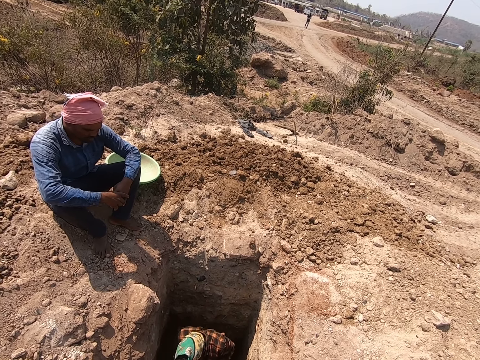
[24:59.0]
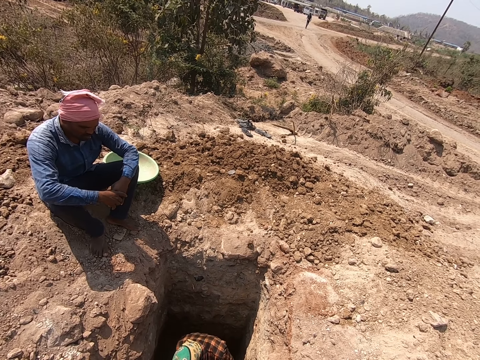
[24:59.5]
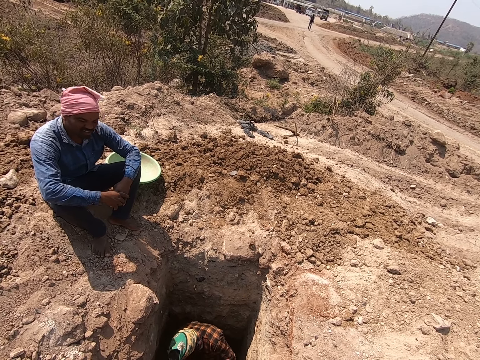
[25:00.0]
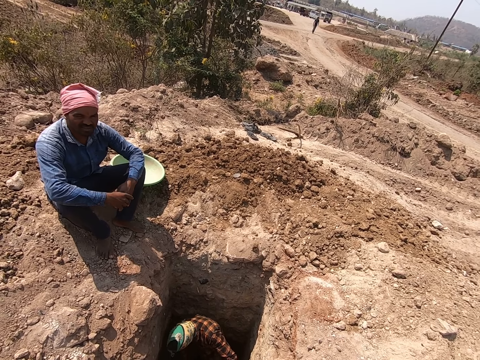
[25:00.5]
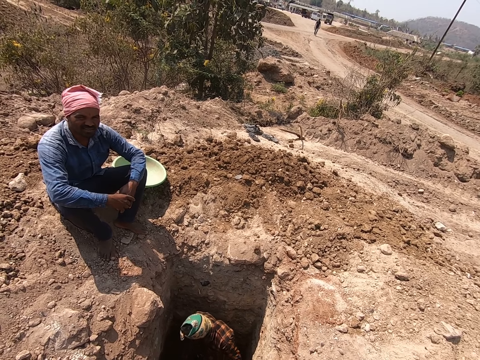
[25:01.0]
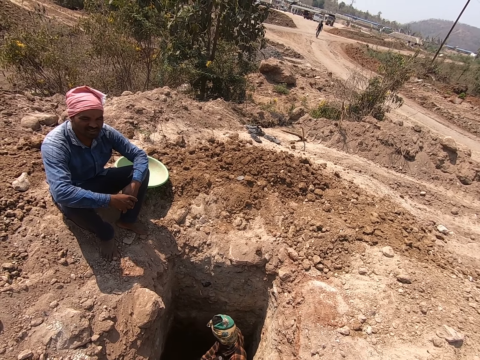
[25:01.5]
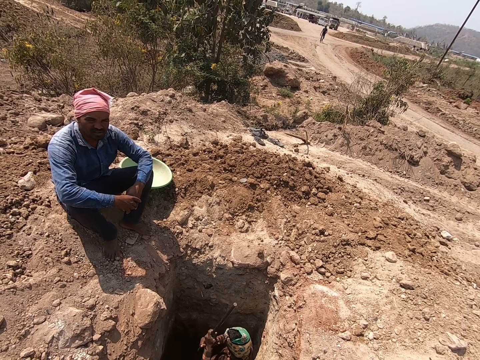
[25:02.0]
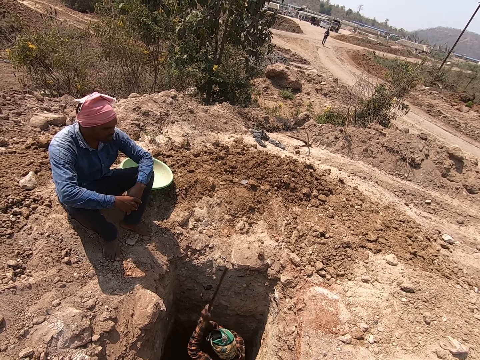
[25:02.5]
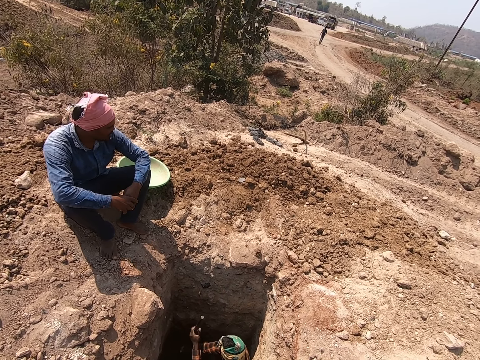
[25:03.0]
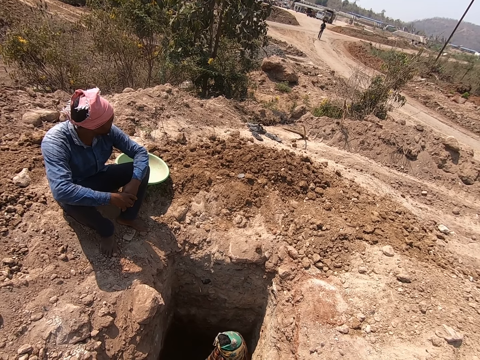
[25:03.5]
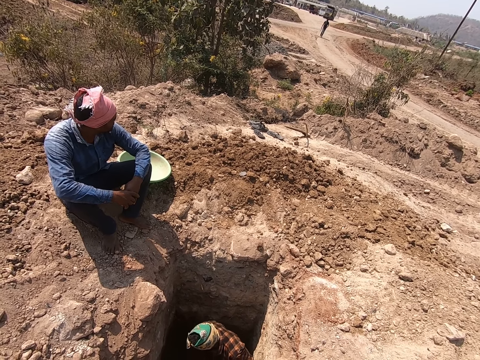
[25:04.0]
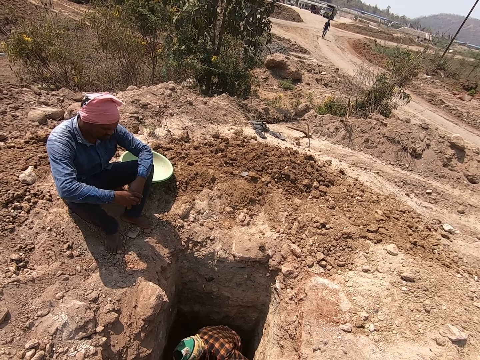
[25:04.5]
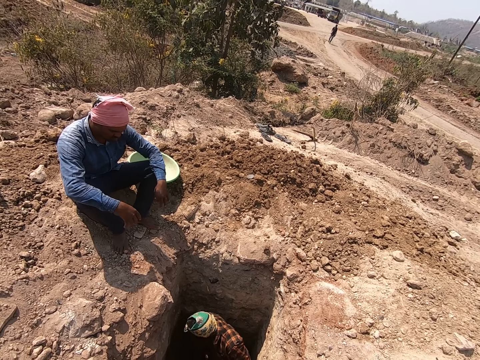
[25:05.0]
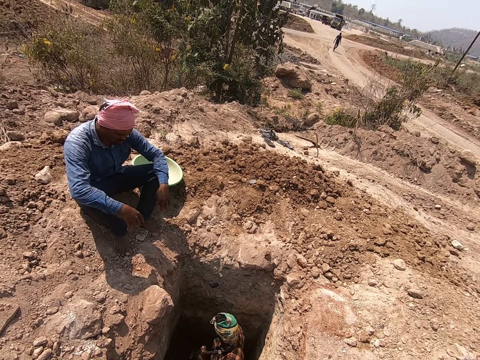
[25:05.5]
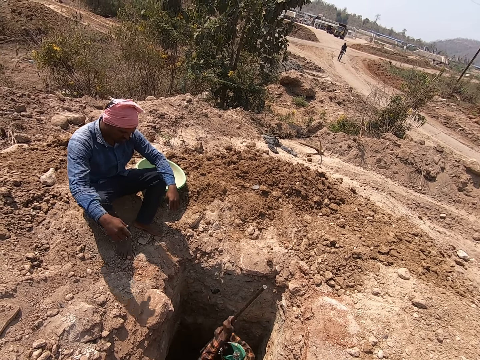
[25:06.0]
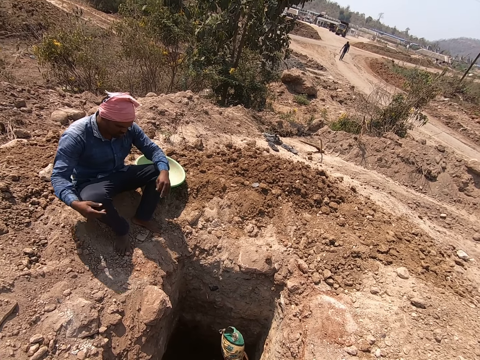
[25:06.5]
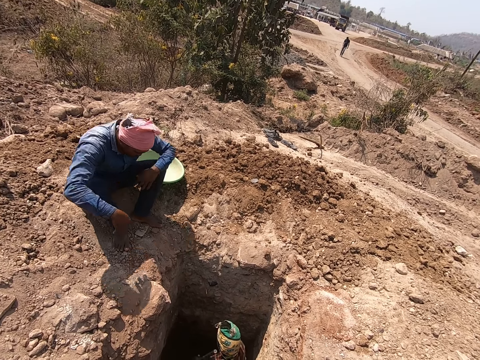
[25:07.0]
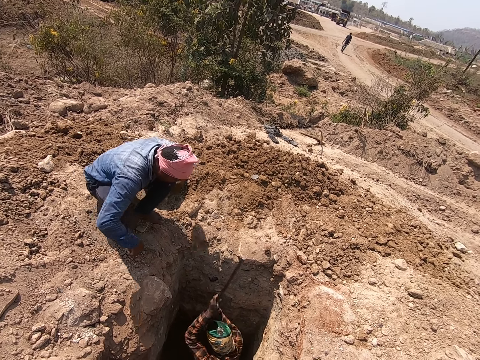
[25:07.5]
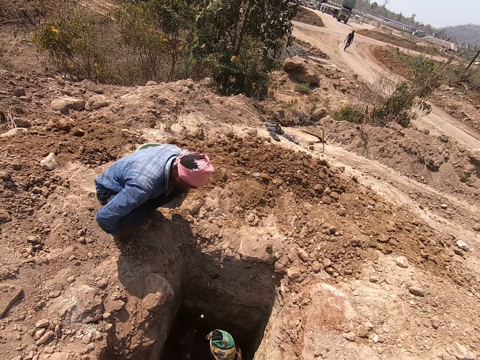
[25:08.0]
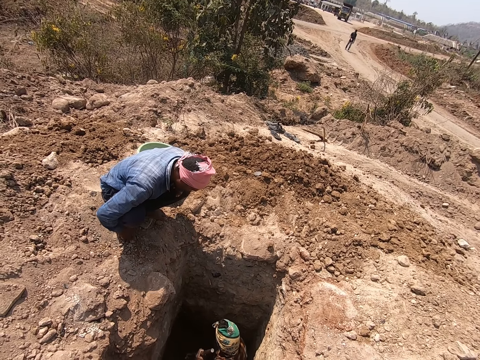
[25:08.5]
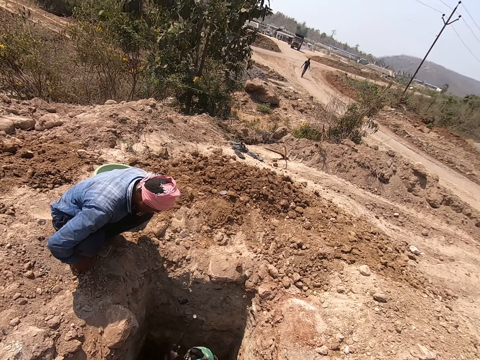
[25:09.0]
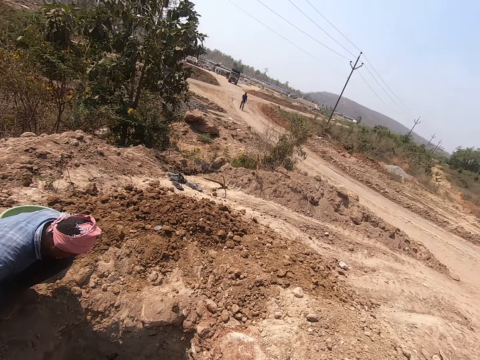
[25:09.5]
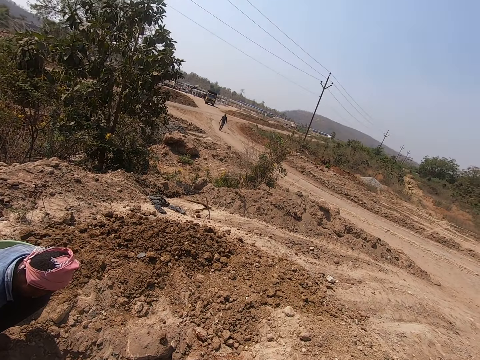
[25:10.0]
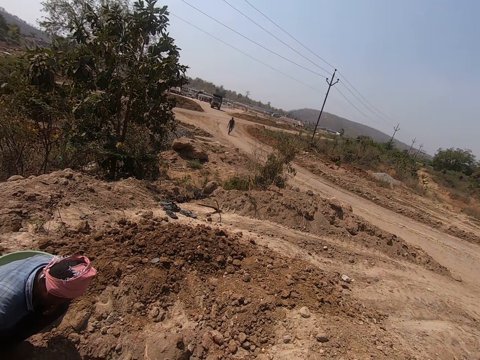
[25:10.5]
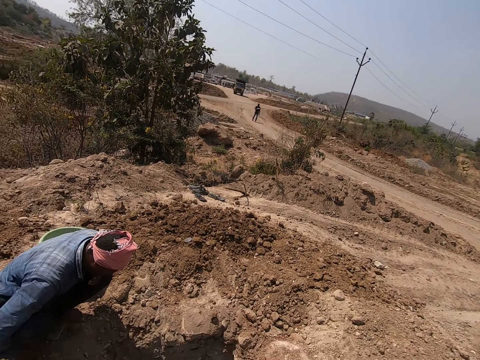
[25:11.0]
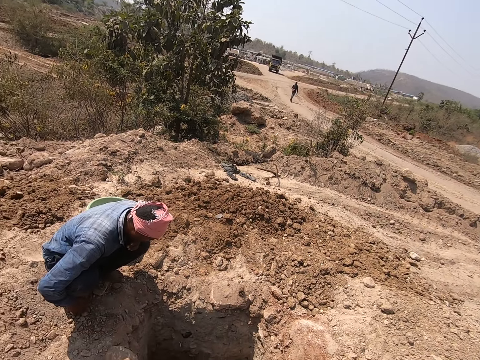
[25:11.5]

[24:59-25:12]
The camera wearer is talking to the others. A person is digging.

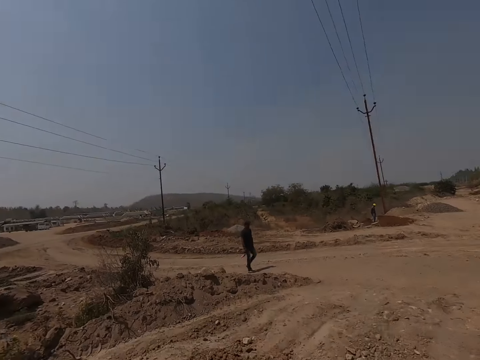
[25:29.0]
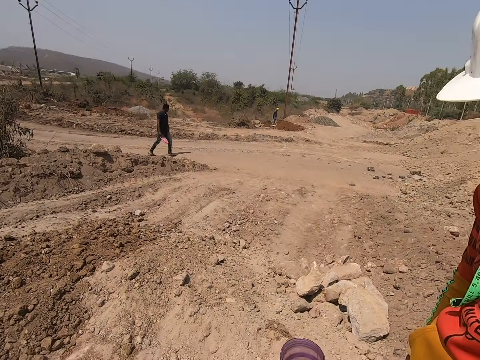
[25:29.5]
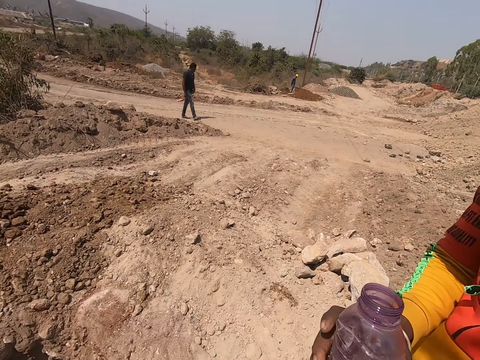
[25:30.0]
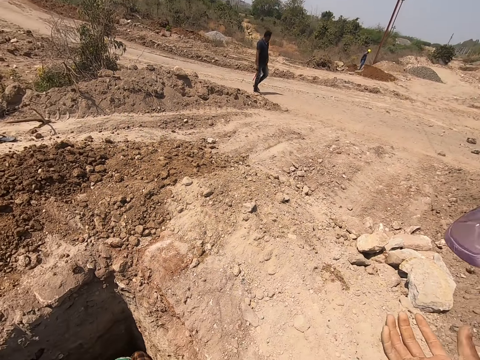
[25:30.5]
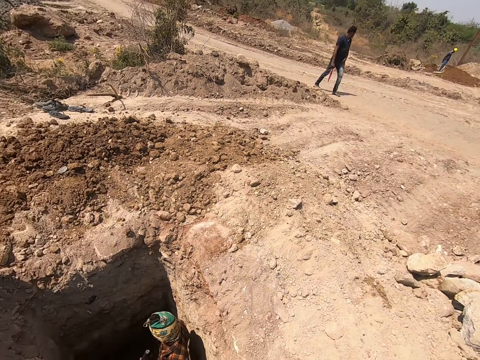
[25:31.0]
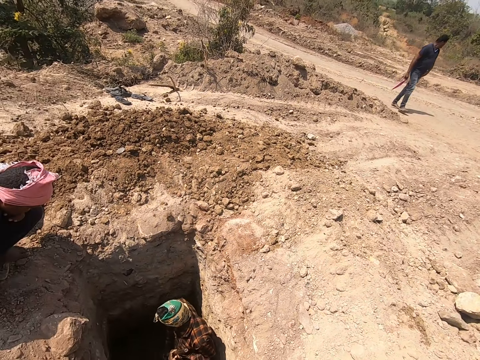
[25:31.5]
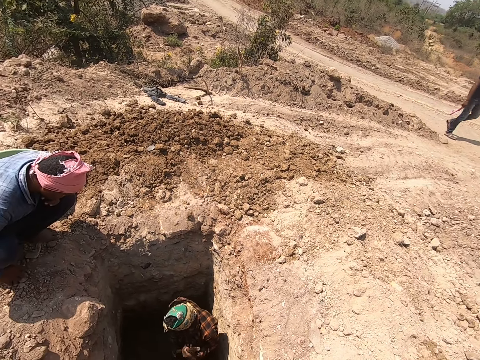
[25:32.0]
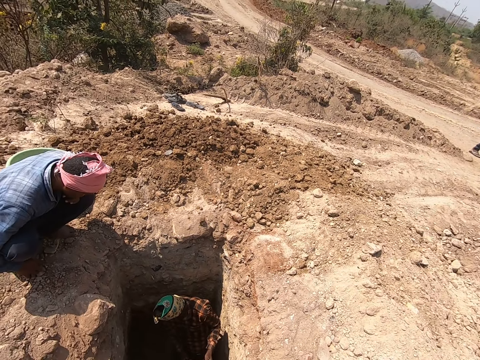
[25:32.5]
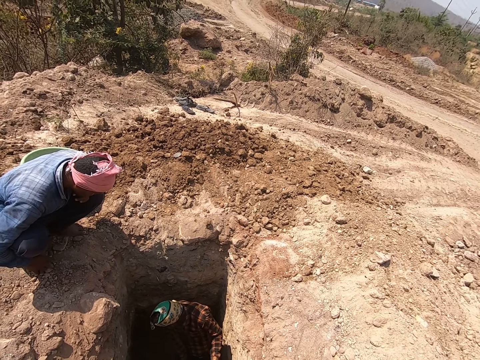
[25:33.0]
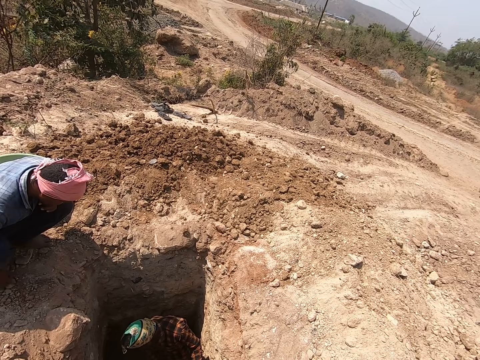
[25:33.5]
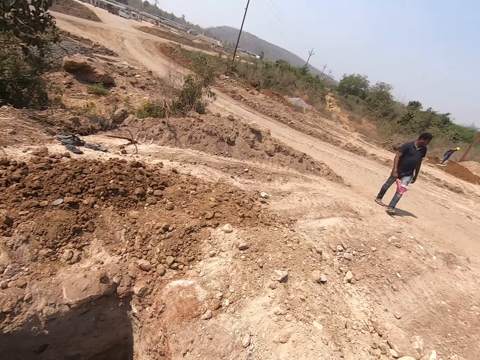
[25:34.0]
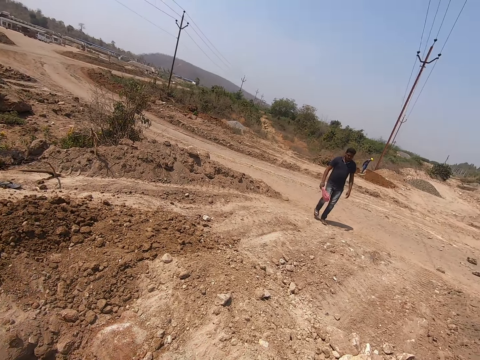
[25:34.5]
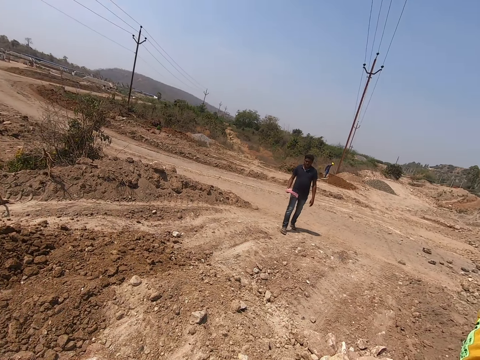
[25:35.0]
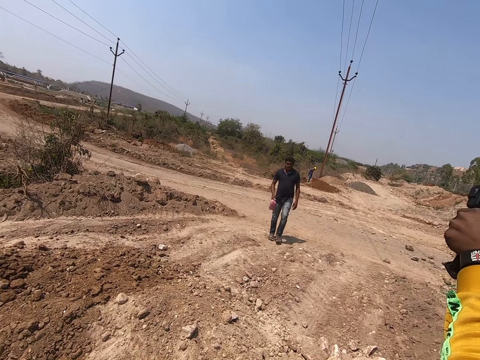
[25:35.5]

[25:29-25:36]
A man drinks water from a water bottle with his right hand.

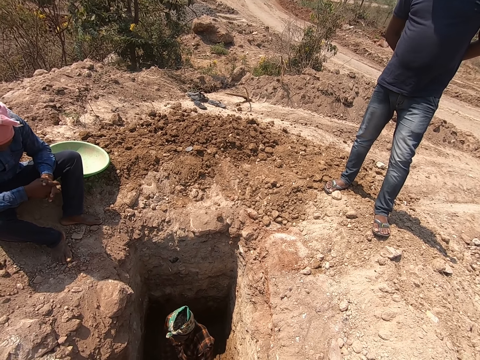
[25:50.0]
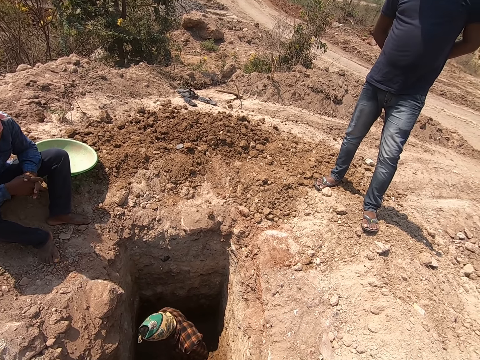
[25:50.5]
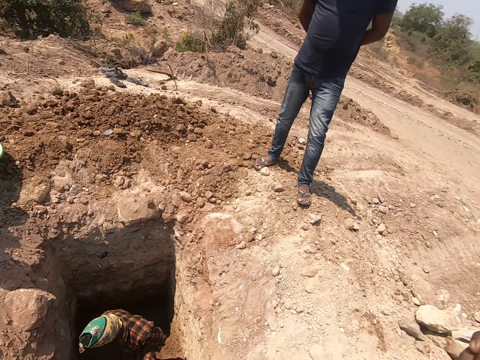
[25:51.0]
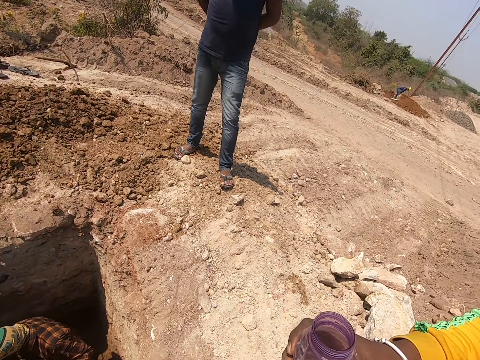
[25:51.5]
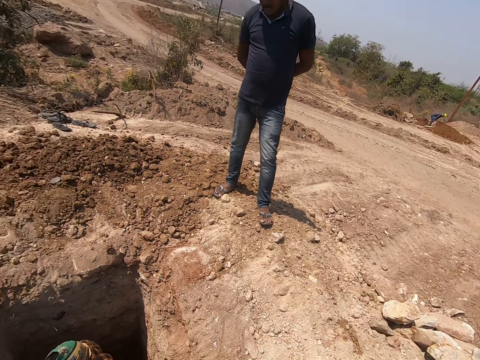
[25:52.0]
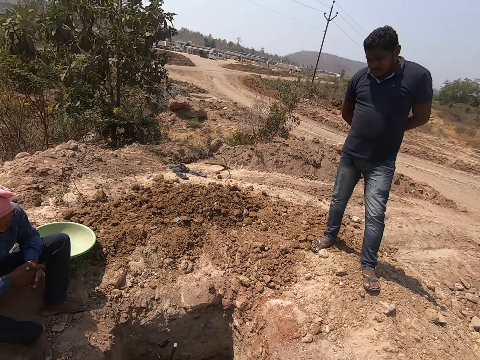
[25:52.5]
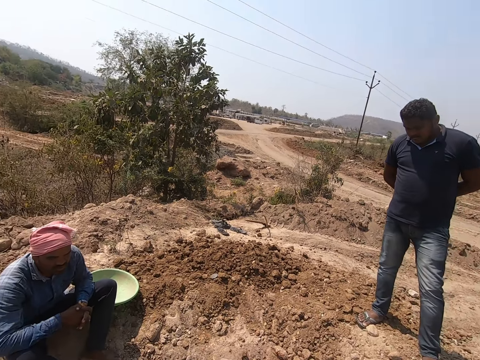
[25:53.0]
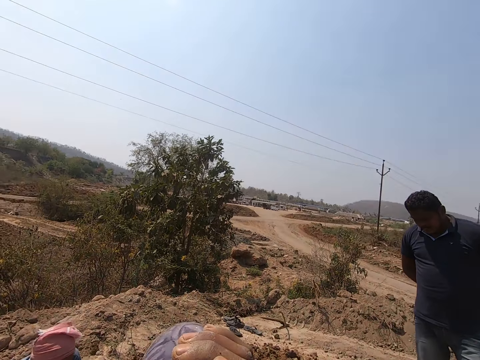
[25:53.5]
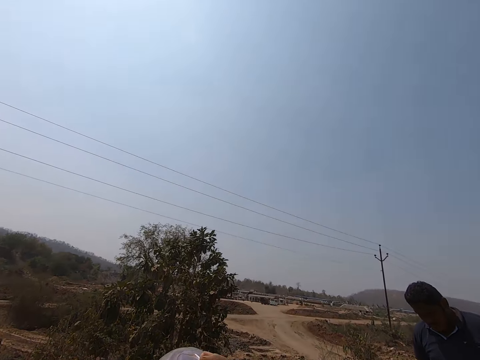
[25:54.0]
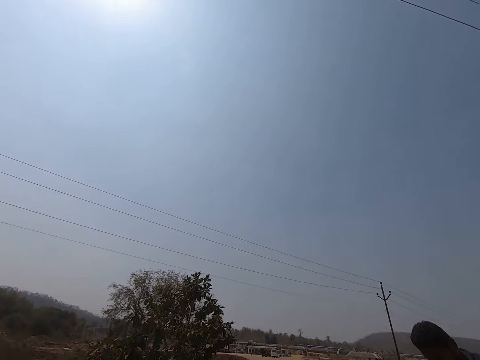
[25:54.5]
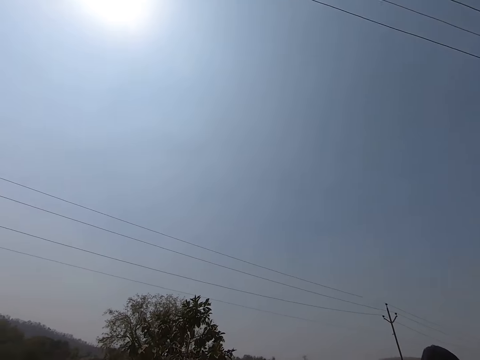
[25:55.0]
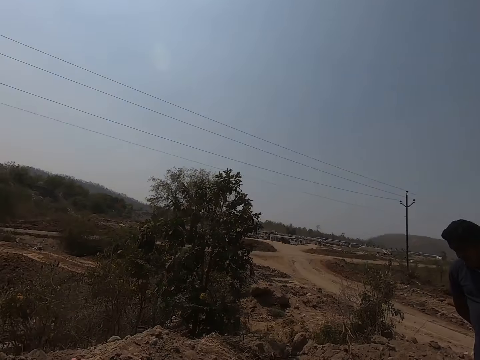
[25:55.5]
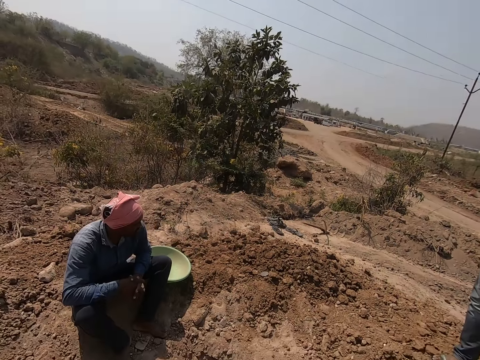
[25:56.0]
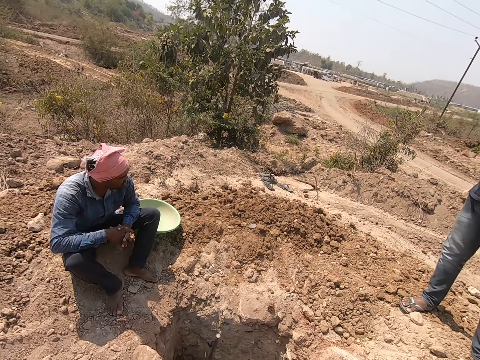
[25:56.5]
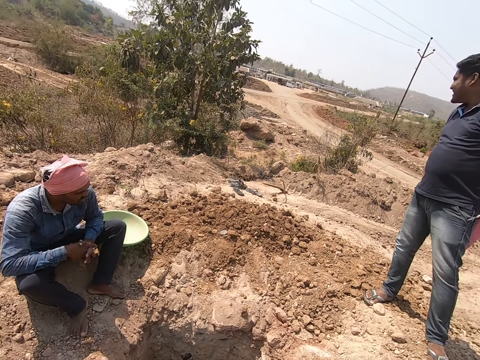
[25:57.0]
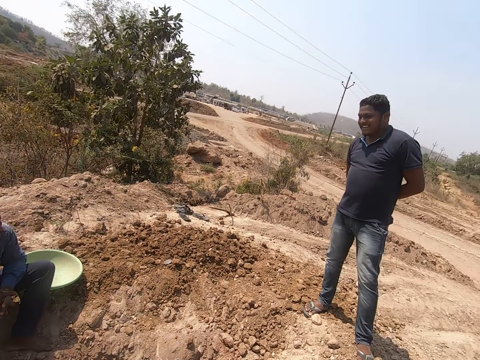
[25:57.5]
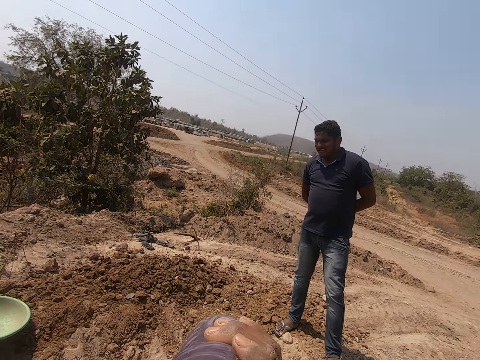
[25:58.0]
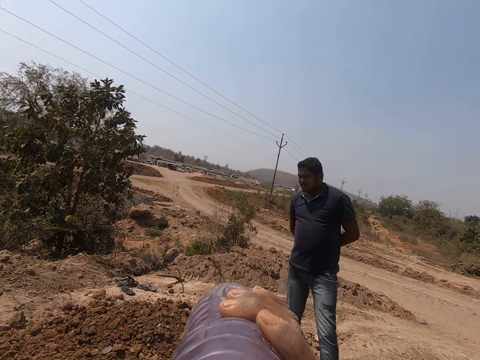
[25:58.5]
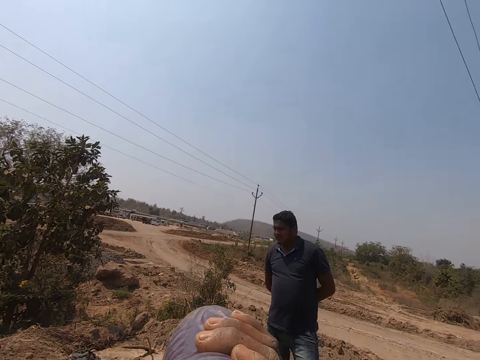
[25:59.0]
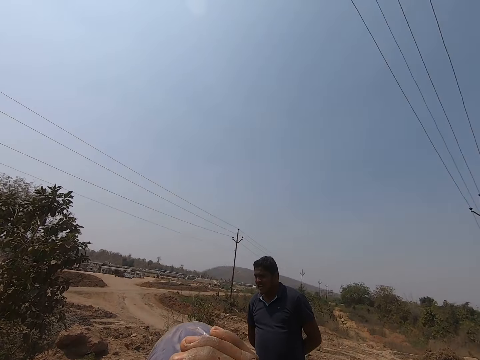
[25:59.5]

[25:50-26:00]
The camera wearer collects the water bottle from a man with his right hand. He drinks water from the water bottle with his right hand.
